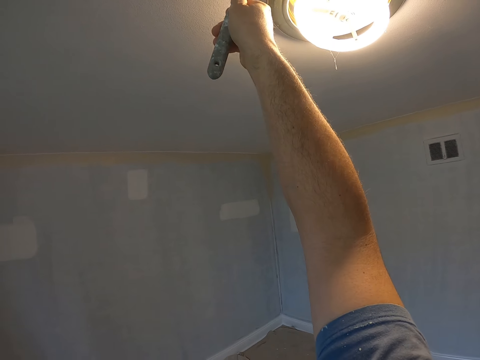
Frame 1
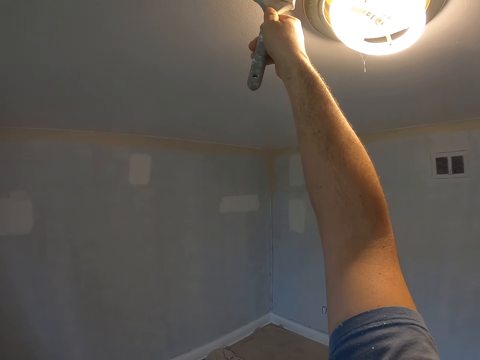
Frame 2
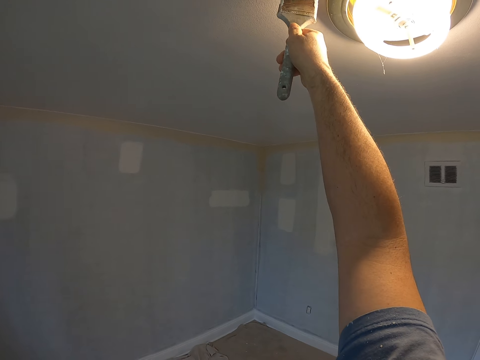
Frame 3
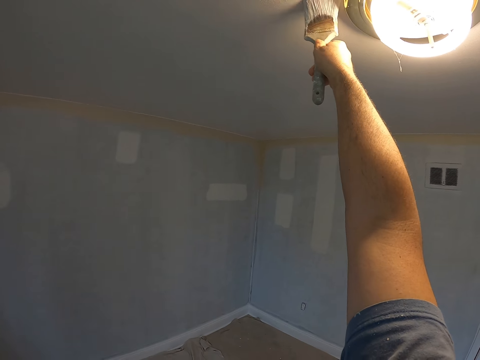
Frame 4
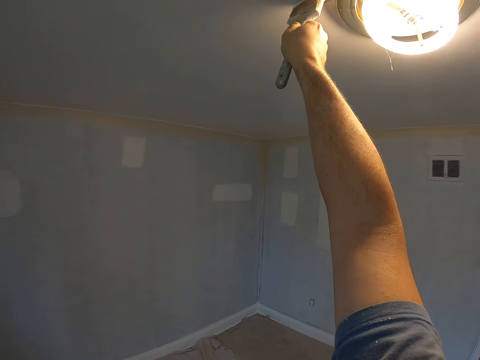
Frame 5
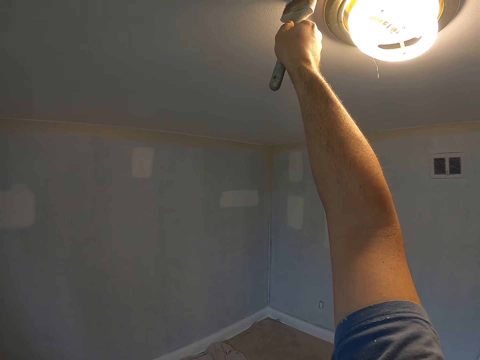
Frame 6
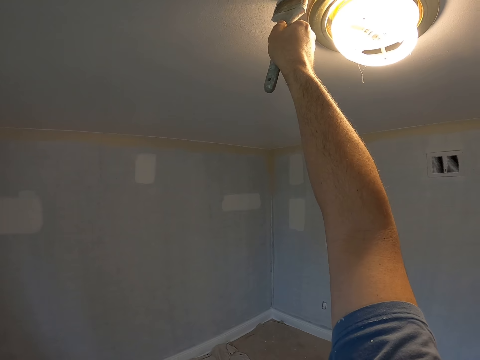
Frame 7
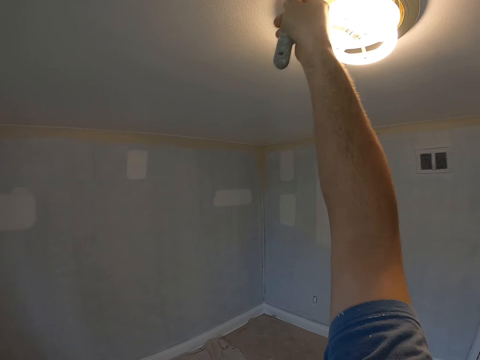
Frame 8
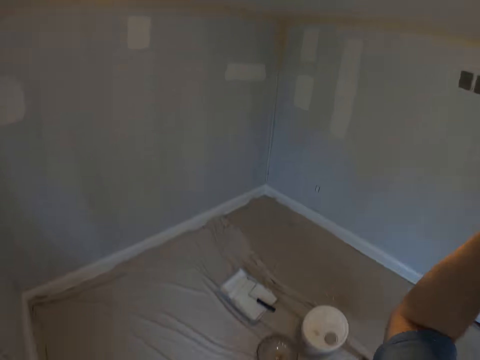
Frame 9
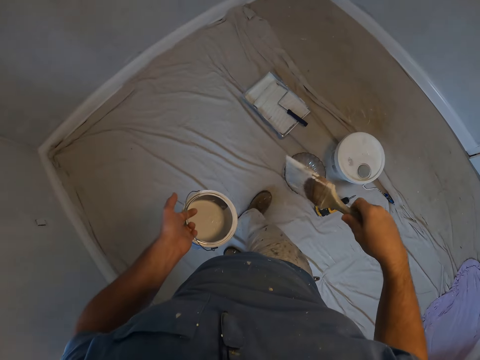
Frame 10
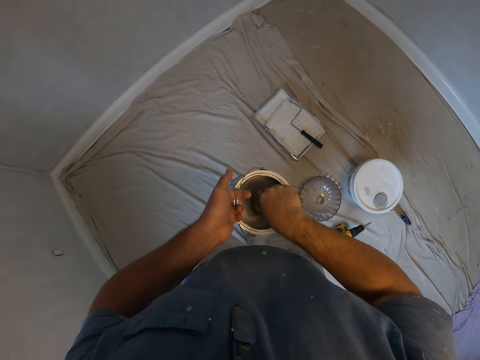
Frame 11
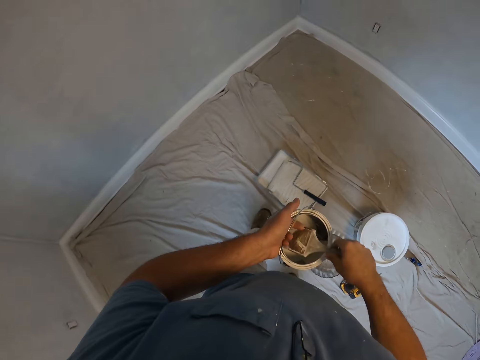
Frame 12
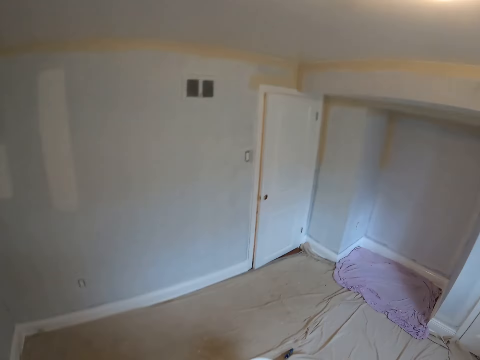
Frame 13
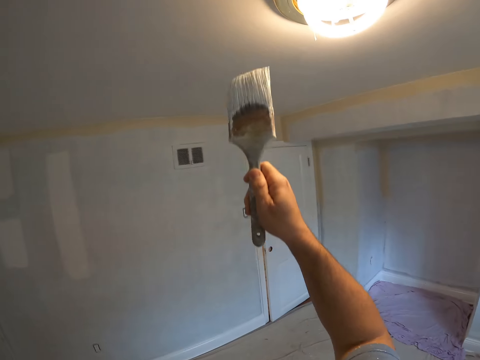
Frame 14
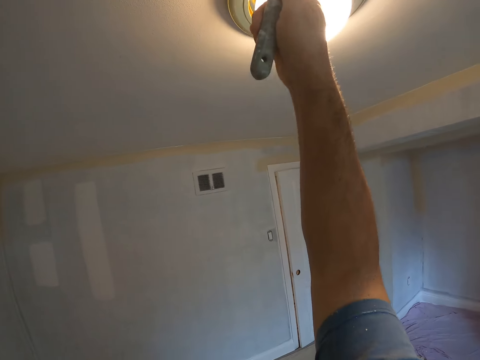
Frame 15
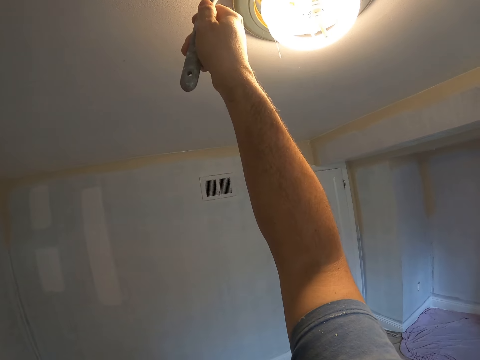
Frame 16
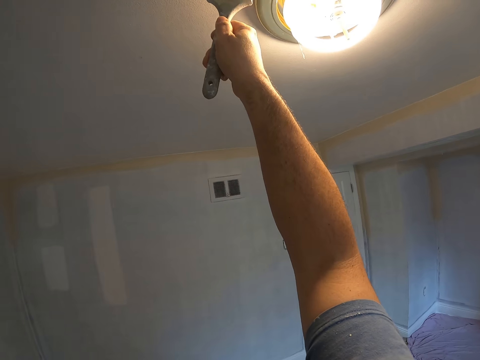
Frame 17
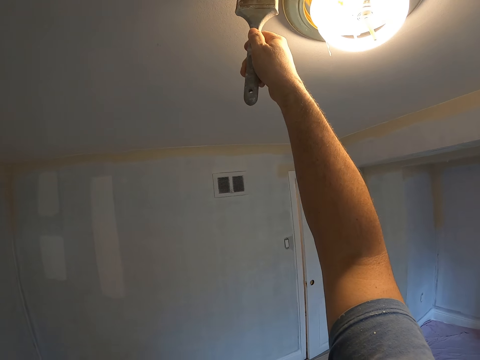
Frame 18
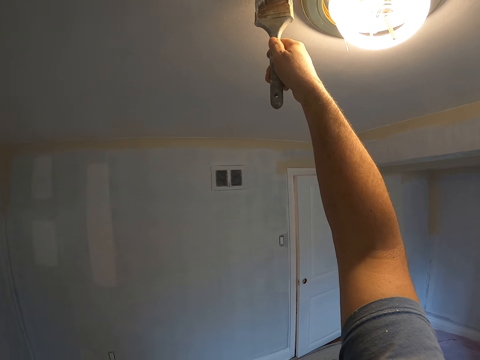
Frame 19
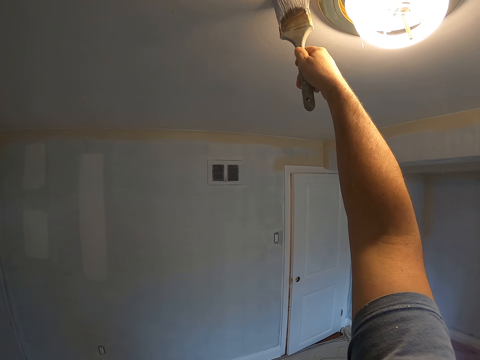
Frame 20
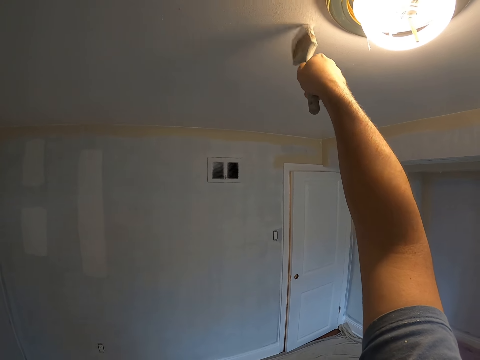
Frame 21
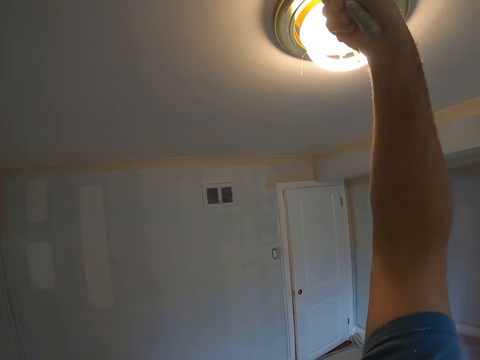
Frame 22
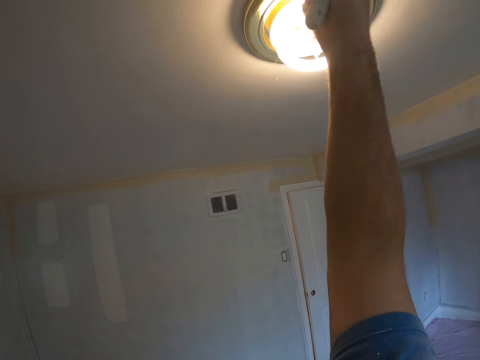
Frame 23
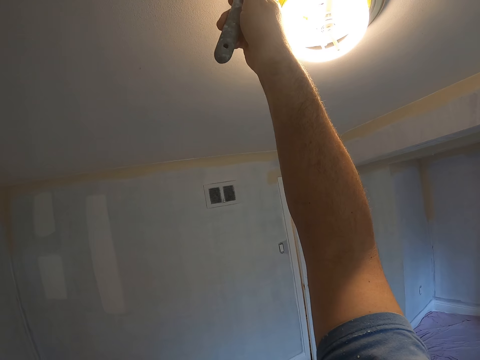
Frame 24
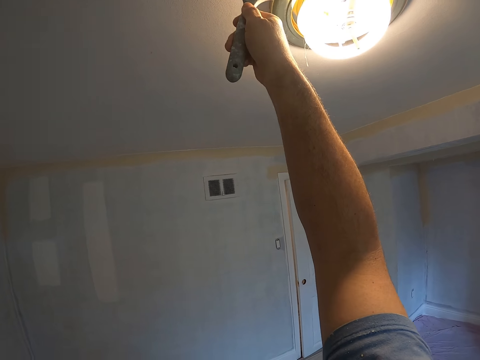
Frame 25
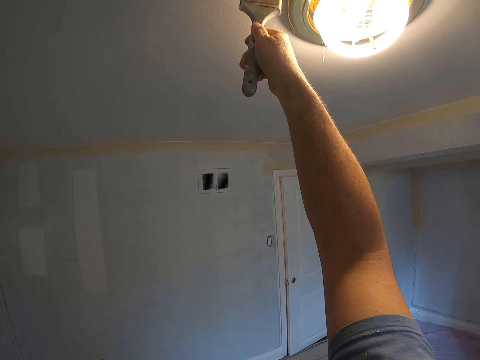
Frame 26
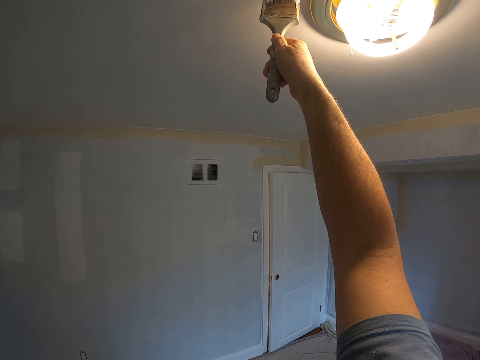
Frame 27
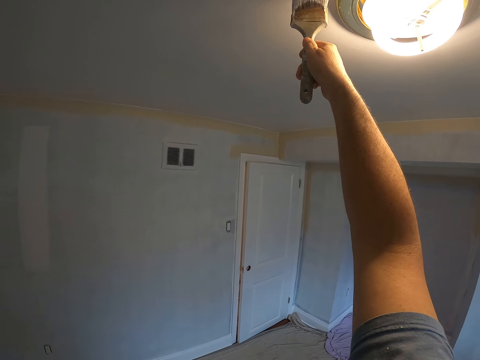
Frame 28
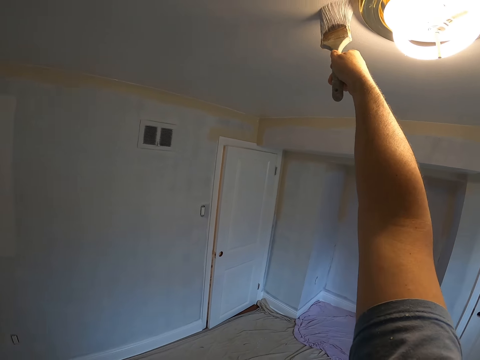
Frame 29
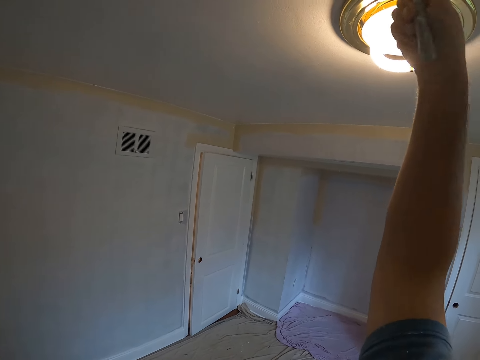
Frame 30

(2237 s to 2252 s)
The camera wearer drops the paint brush. They walk in the room. They dip the brush into the paint, remove the paint brush from the paint, turn around, raise the paint brush, and paint the ceiling with the brush.

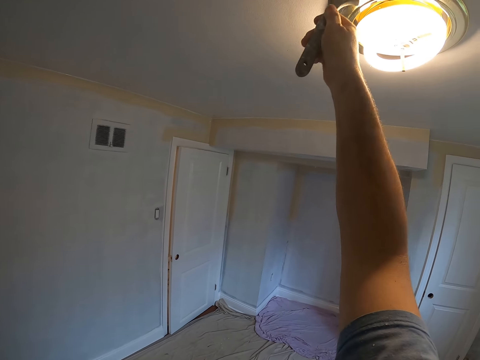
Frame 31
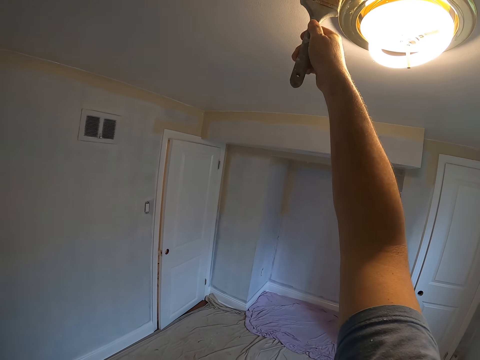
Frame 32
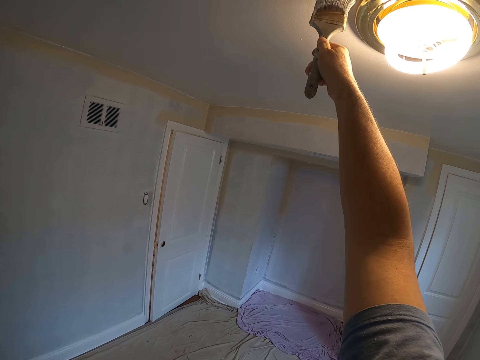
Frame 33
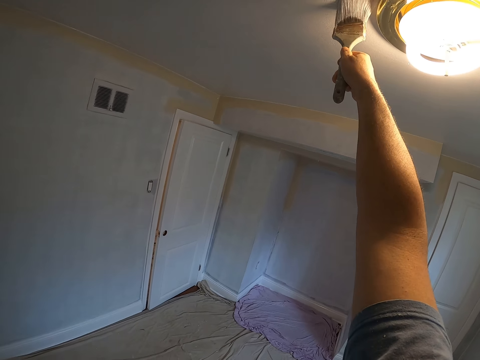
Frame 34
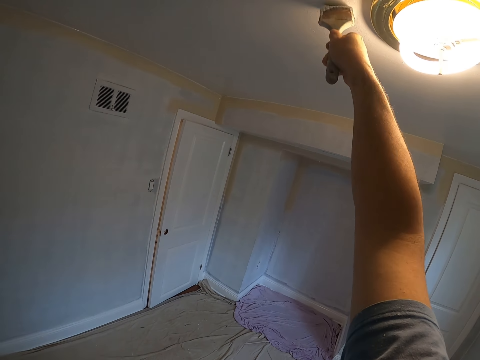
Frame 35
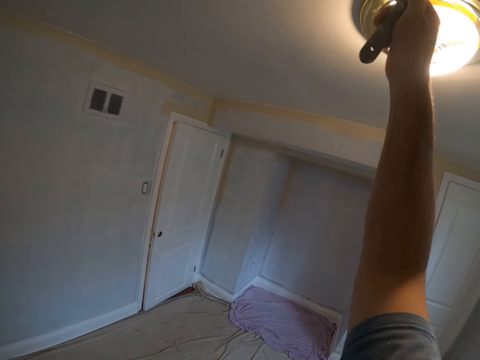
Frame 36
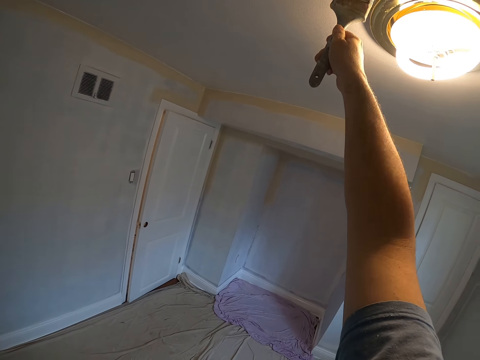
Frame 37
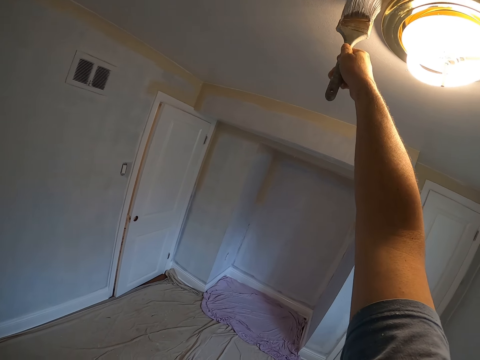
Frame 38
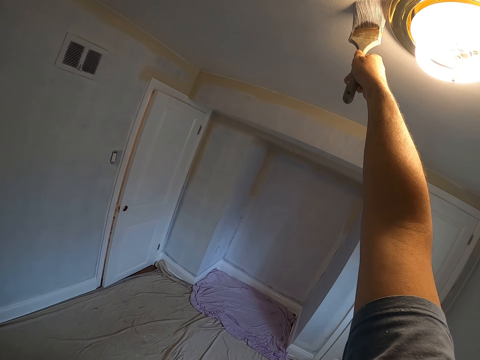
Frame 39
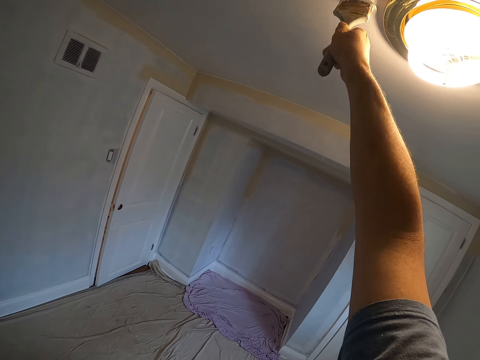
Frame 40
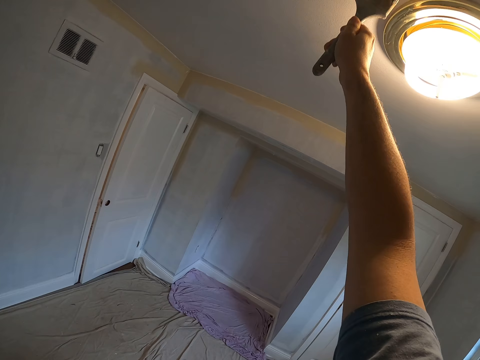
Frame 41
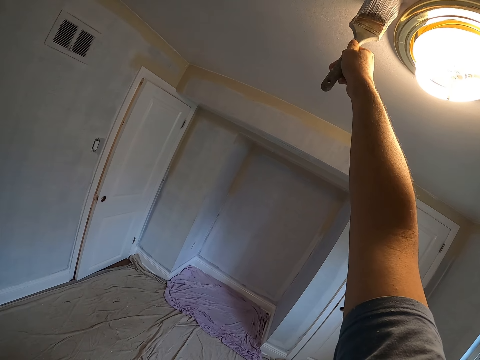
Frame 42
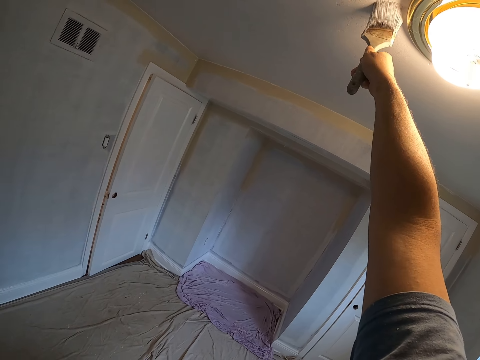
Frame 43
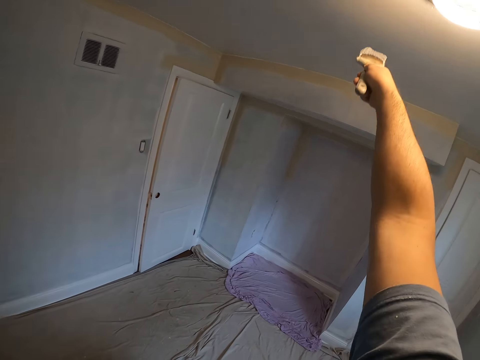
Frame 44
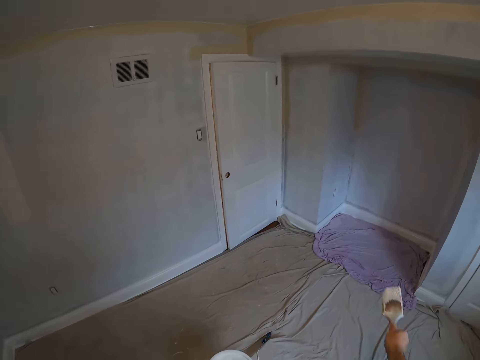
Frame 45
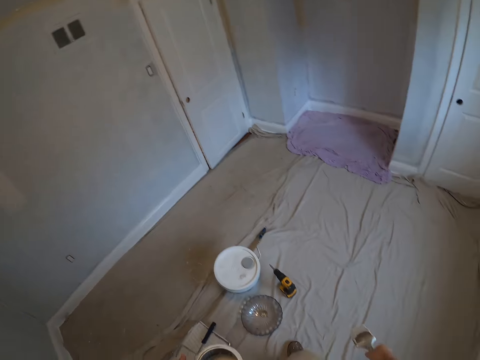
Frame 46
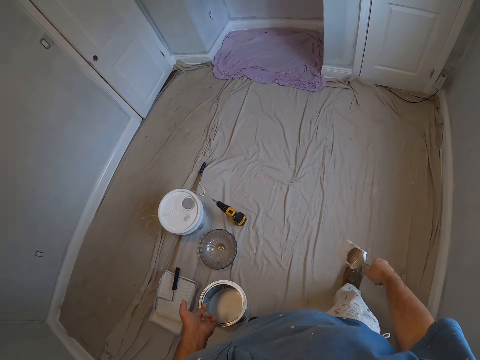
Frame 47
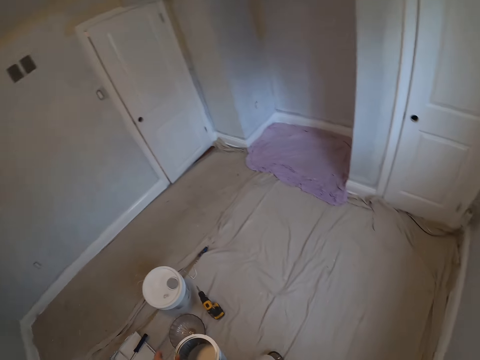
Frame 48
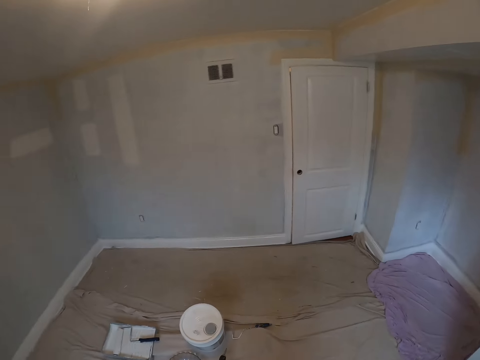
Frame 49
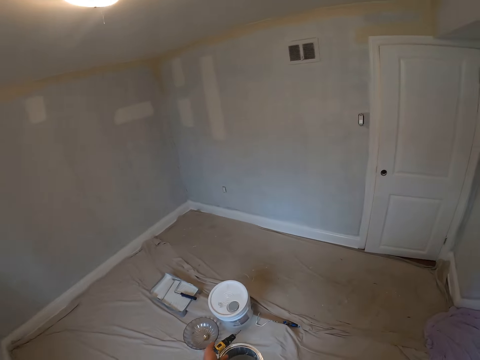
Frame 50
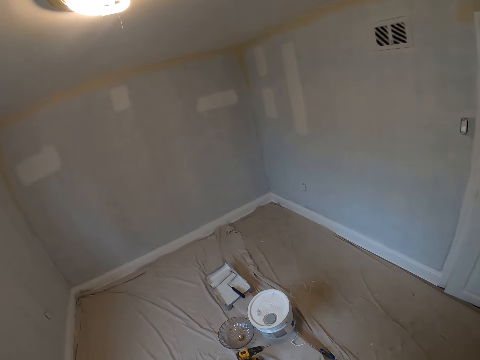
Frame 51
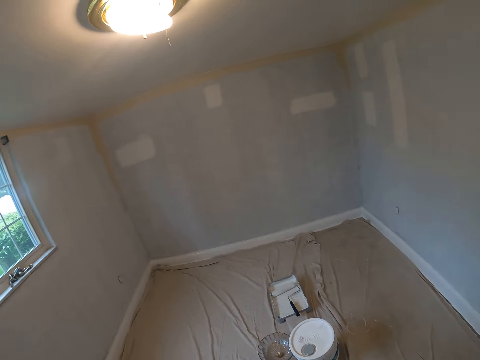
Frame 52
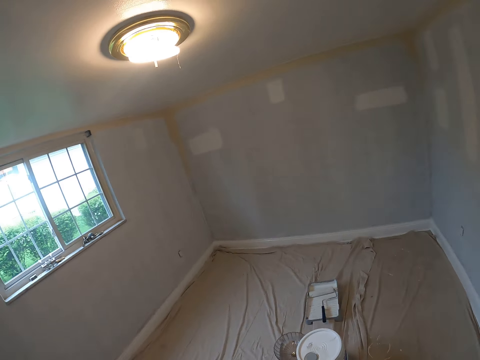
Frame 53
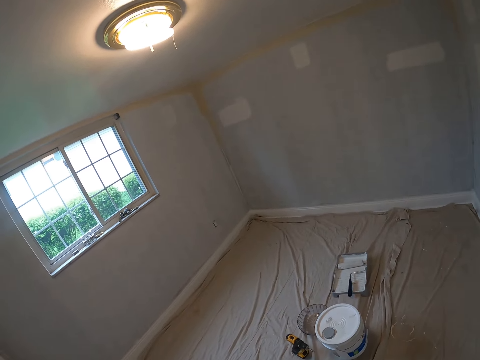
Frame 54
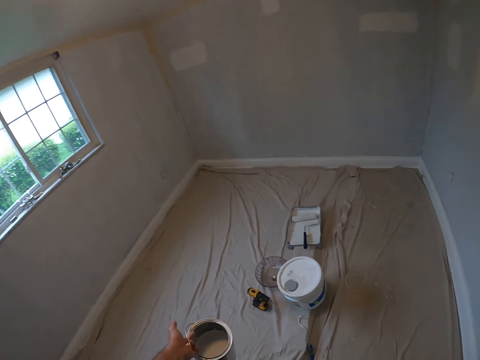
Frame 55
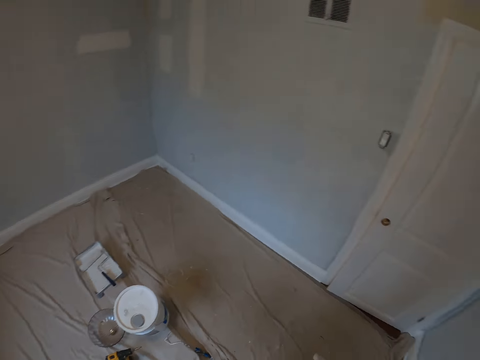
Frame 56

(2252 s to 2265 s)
The camera wearer lowers the brush in his right hand. He walks in the room and looks around the room.
